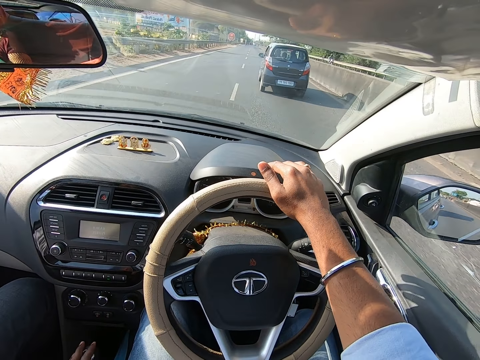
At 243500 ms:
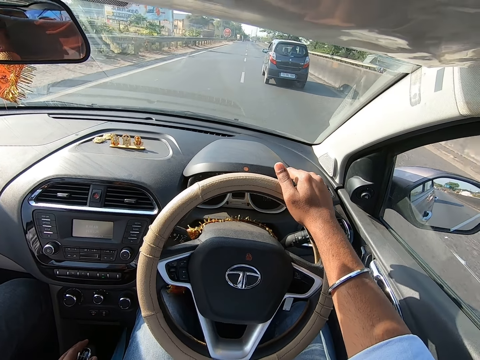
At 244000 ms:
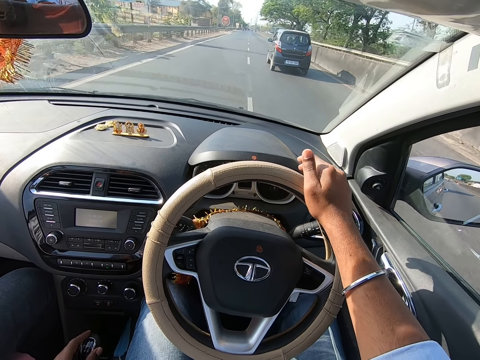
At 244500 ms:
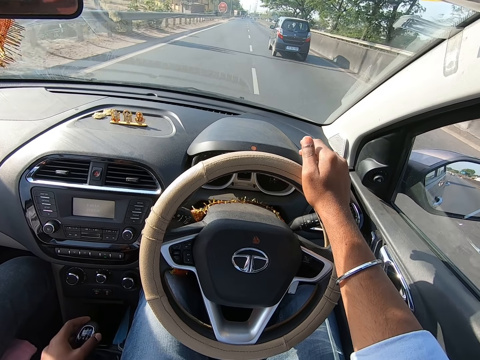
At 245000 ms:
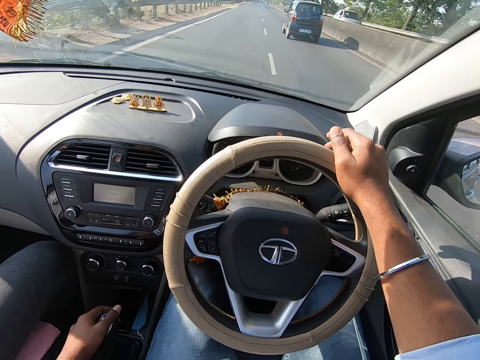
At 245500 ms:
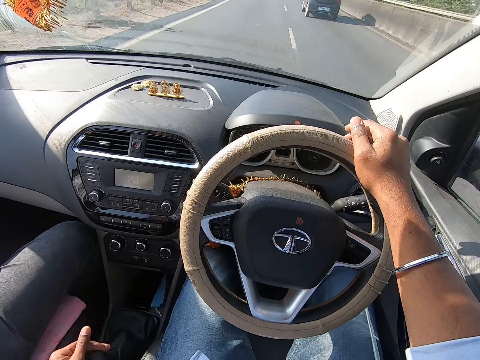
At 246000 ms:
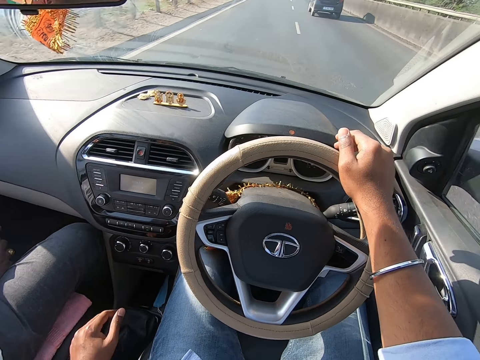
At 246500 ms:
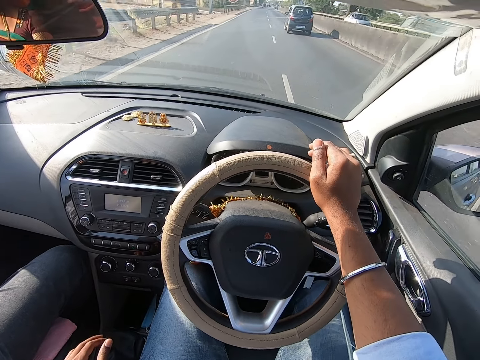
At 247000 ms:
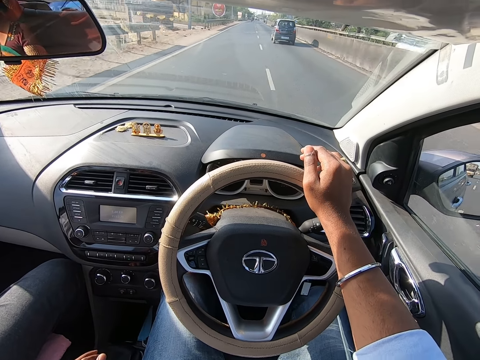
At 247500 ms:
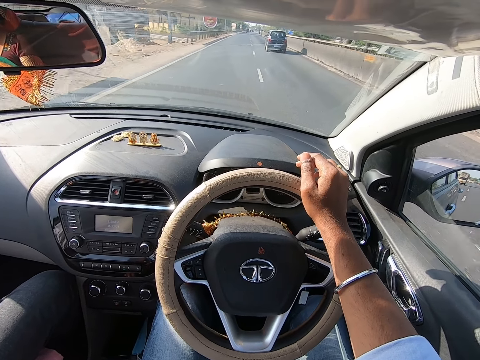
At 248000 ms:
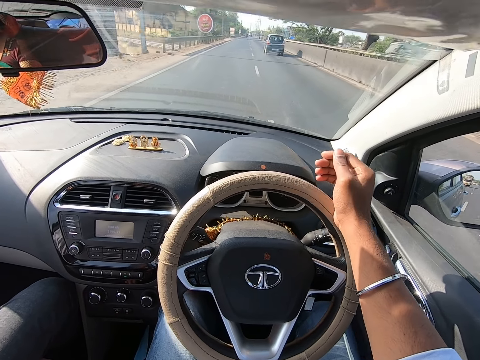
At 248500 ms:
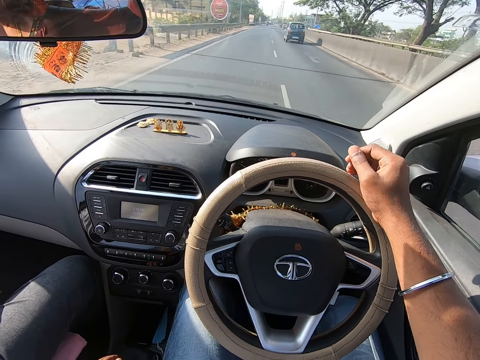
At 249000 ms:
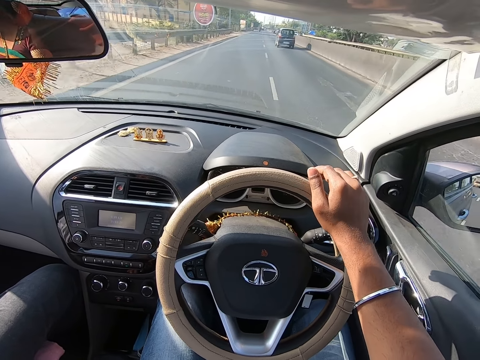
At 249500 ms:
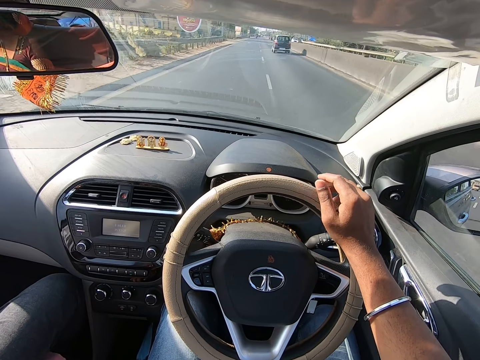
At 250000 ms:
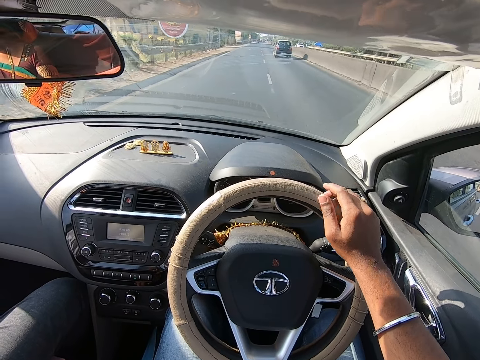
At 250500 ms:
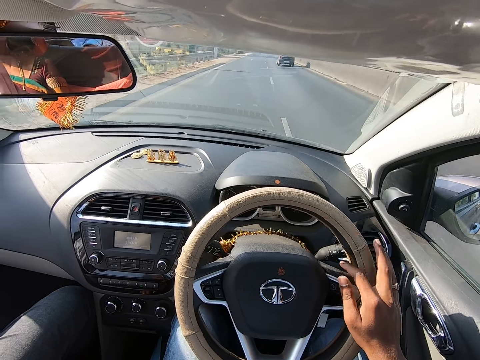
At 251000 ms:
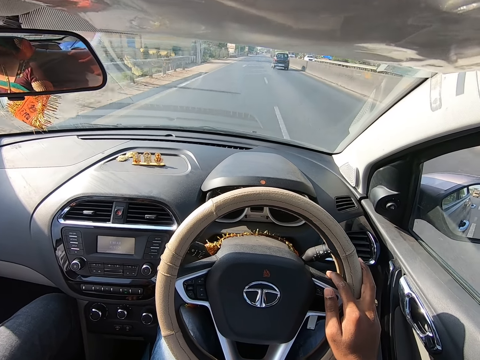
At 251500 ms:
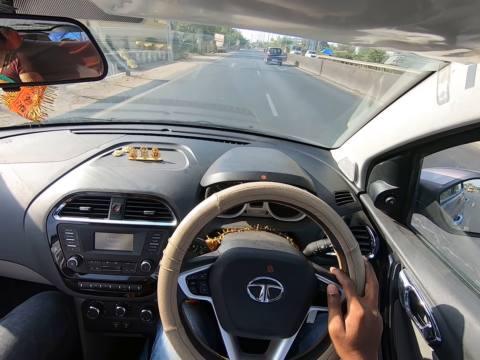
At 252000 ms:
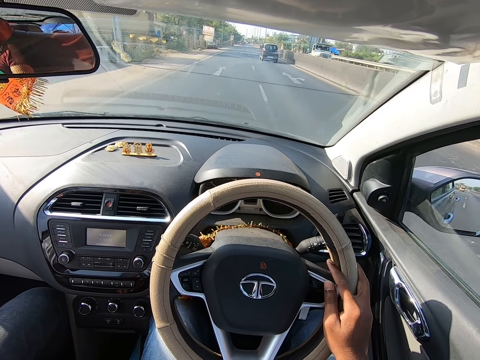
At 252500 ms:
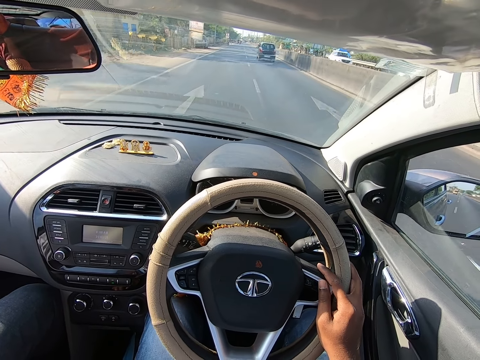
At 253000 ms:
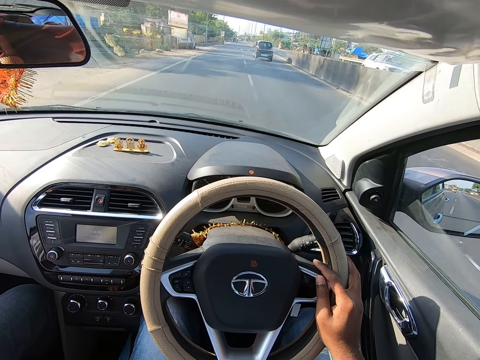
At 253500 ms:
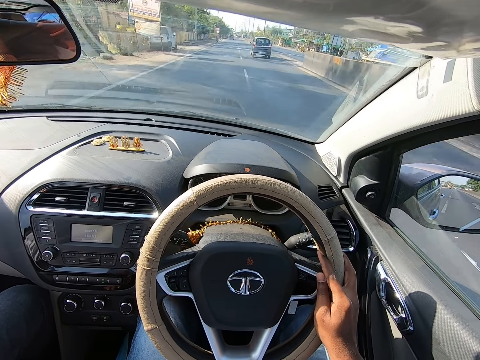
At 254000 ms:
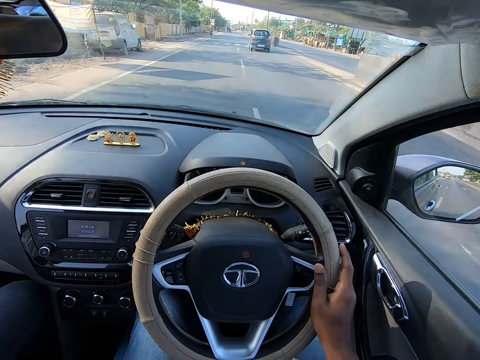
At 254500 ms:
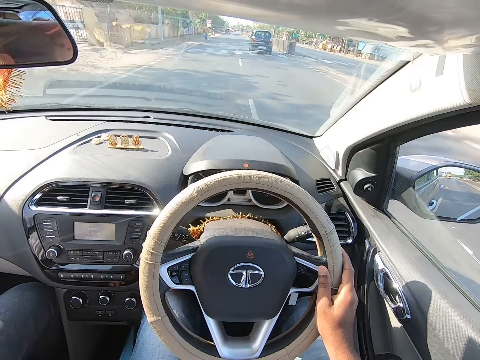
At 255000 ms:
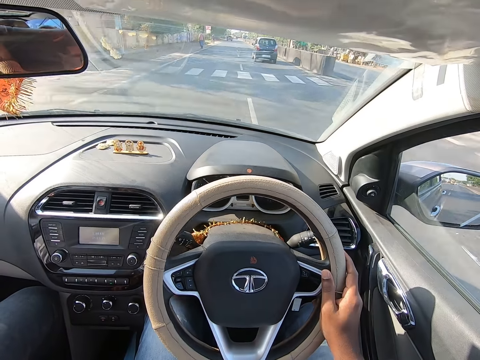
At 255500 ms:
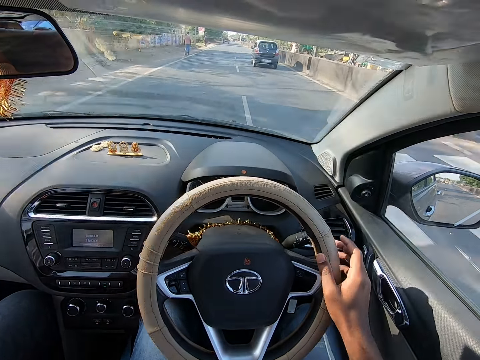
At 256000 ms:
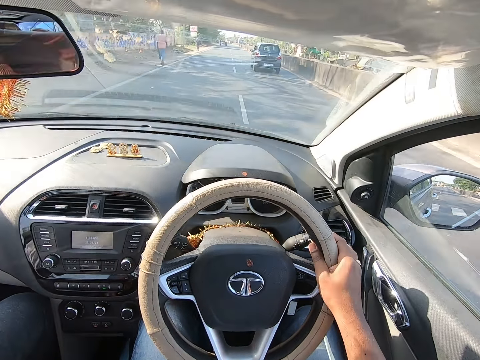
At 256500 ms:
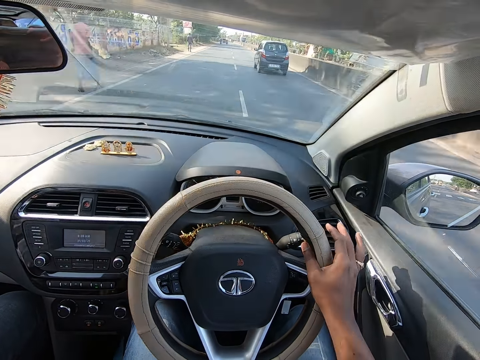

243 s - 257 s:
The camera wearer moves the hand brake. He places his left hand on the gear stick. He turns the car steering.

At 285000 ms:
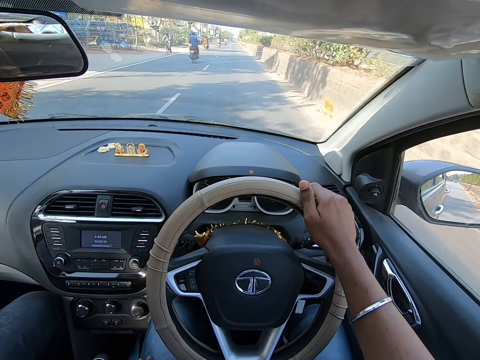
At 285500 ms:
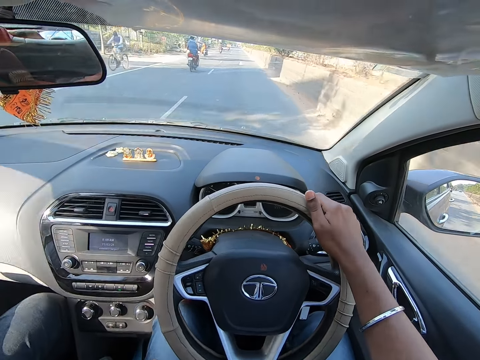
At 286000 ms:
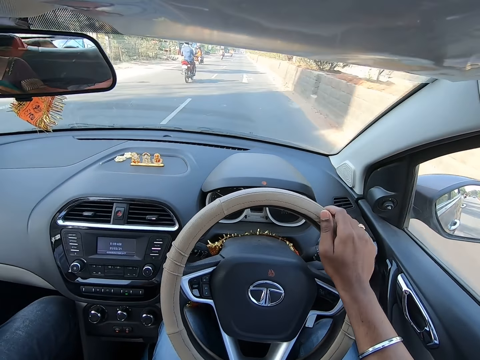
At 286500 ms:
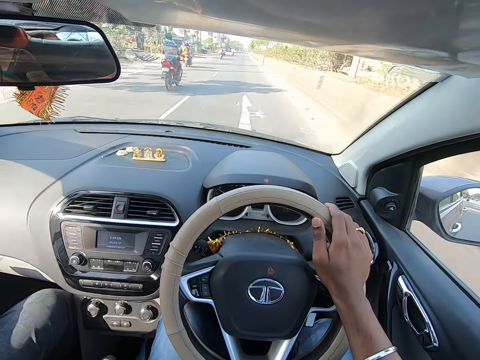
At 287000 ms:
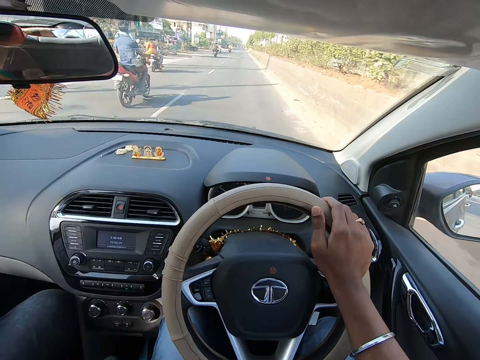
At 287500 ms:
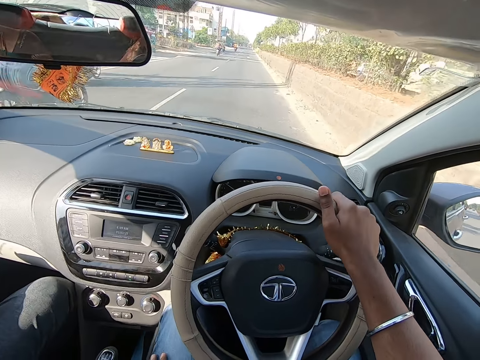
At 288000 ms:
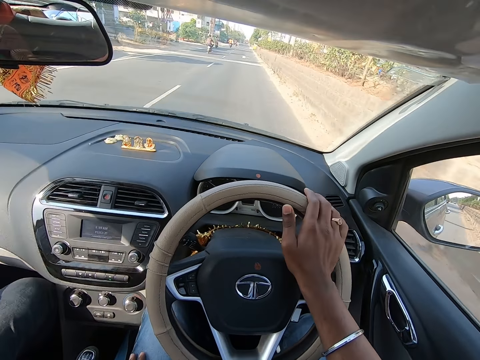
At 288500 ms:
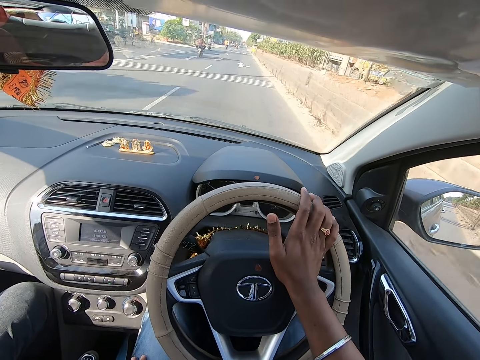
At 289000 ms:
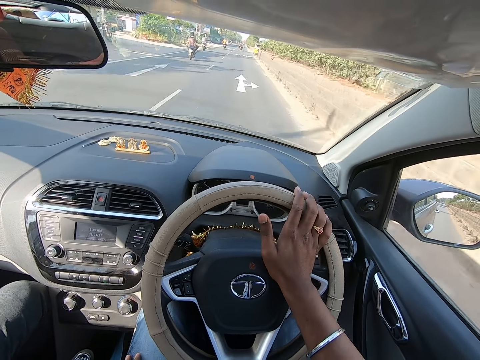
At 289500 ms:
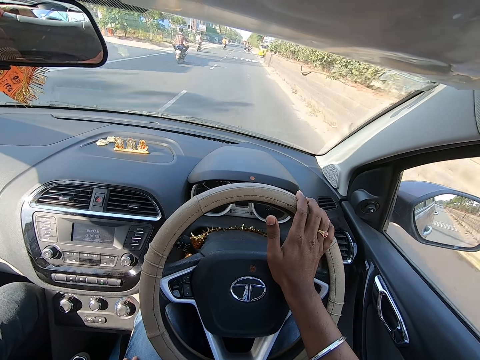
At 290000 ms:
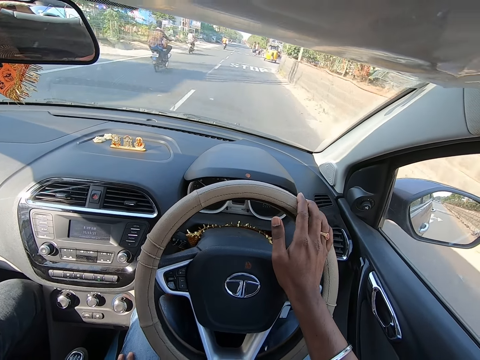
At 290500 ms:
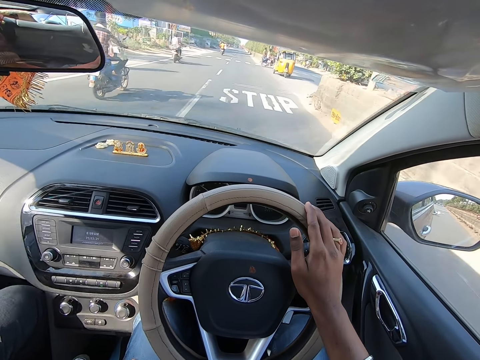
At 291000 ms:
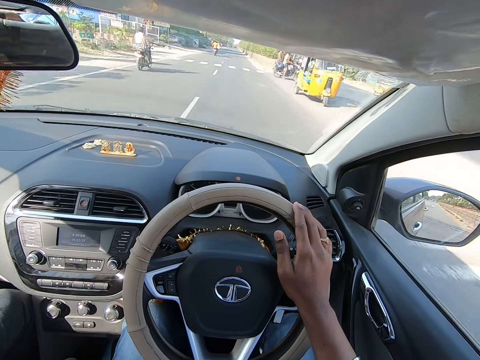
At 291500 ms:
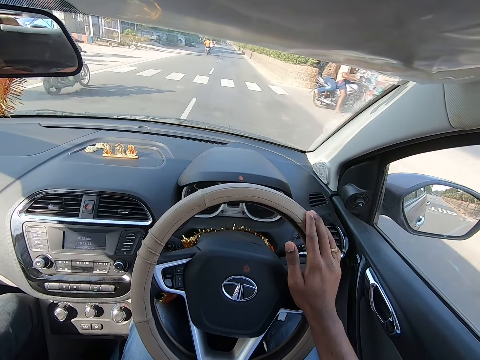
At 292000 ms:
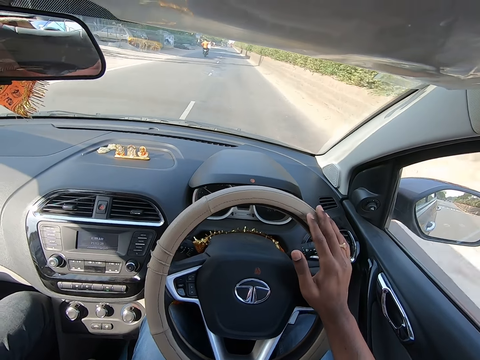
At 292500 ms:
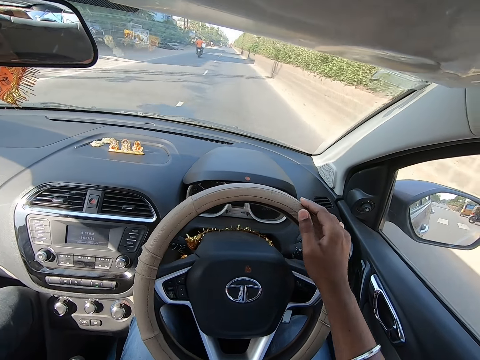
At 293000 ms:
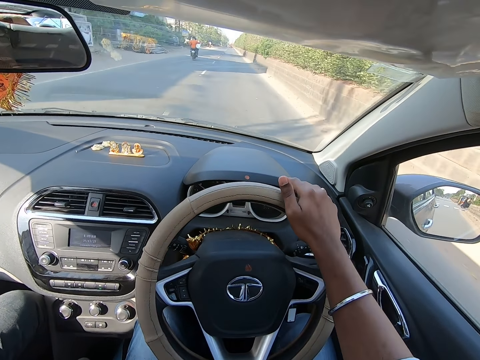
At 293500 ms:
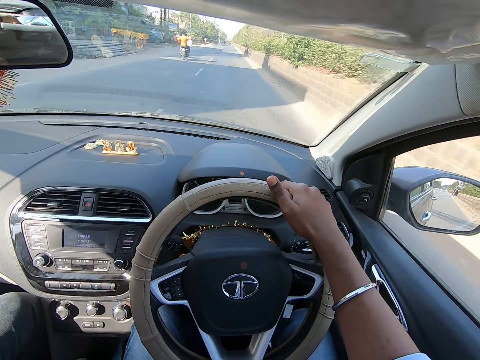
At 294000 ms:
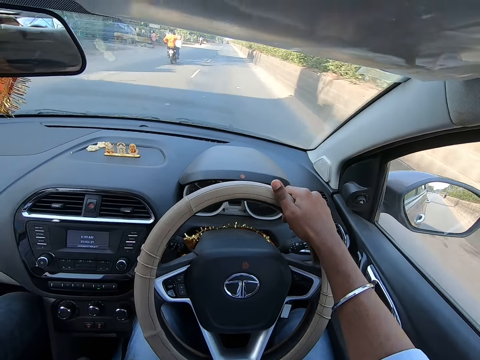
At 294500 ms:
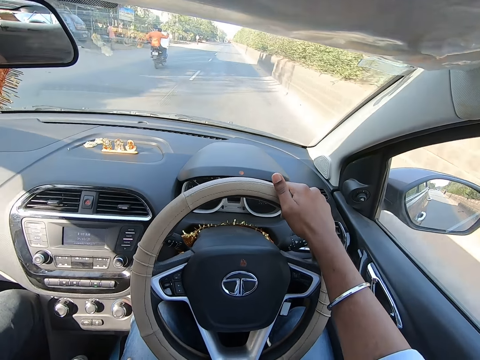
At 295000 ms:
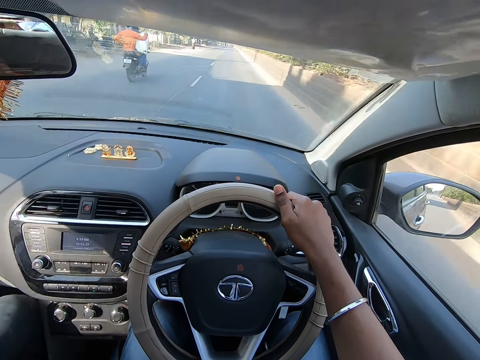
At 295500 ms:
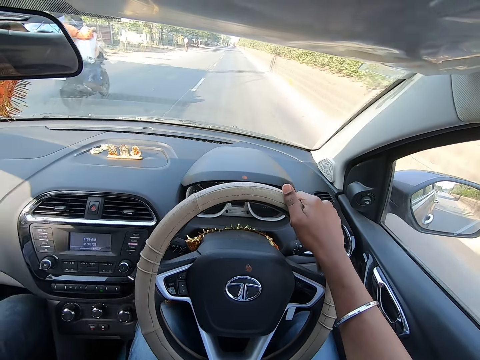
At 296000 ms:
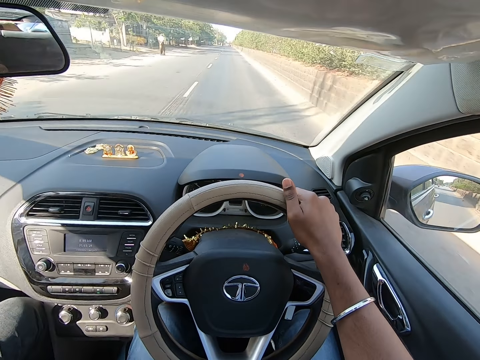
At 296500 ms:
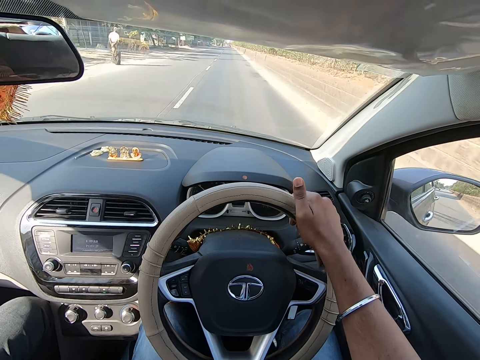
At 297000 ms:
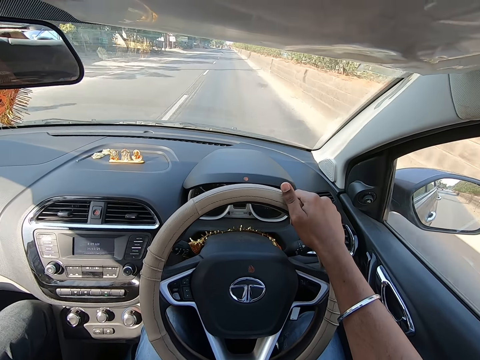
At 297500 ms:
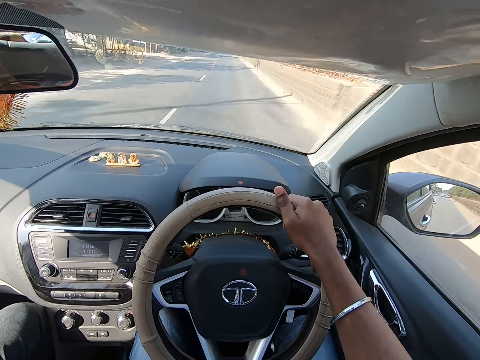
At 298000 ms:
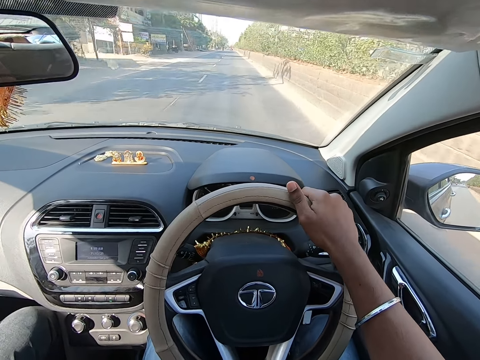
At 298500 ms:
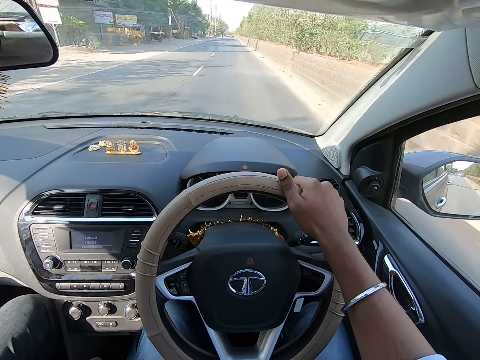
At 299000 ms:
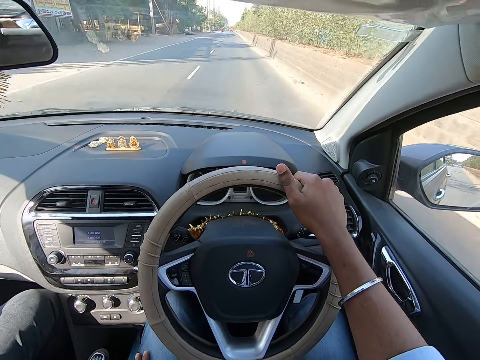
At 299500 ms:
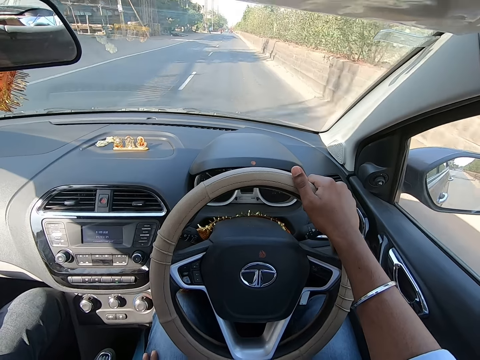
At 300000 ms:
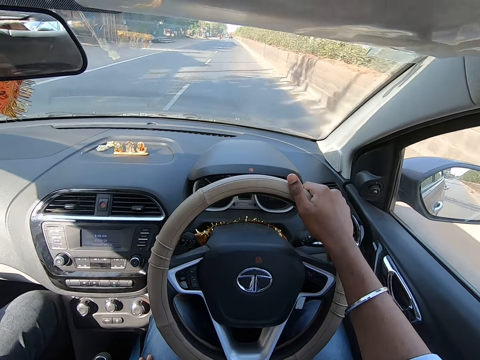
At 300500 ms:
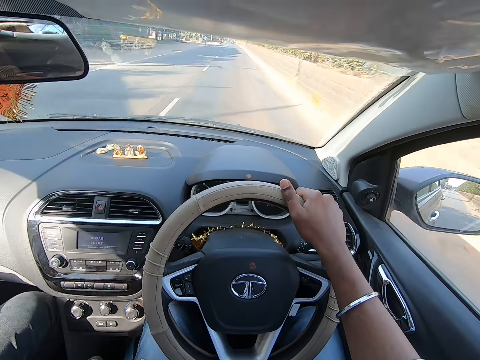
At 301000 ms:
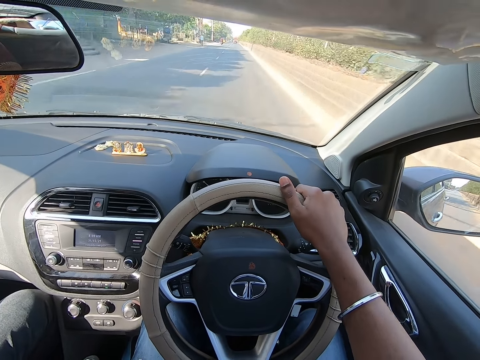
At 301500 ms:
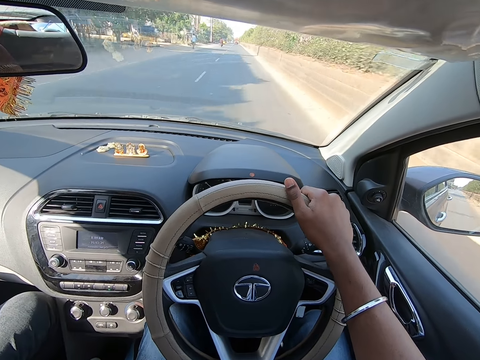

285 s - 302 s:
The camera wearer drives past a motorcycle. They drive past a motorcycle repeatedly.
